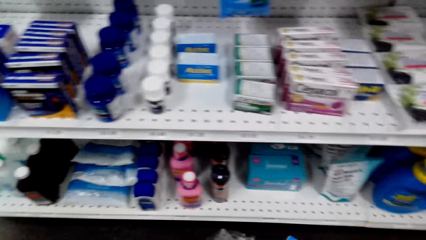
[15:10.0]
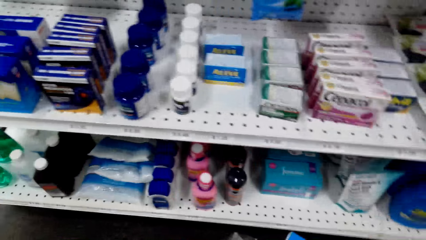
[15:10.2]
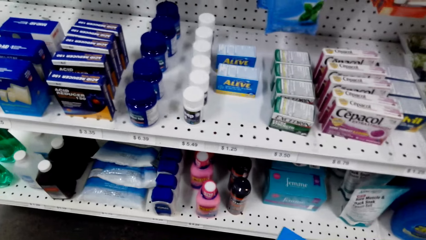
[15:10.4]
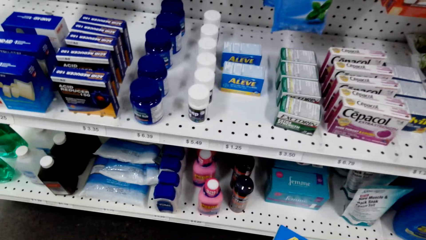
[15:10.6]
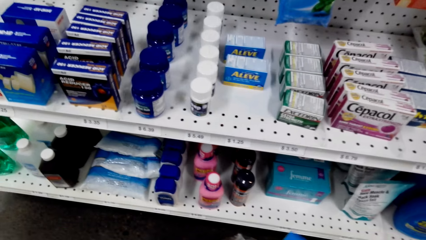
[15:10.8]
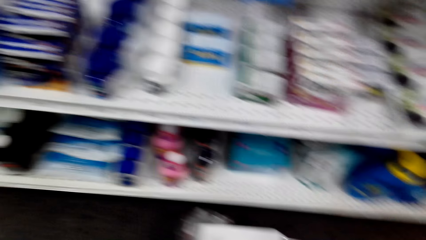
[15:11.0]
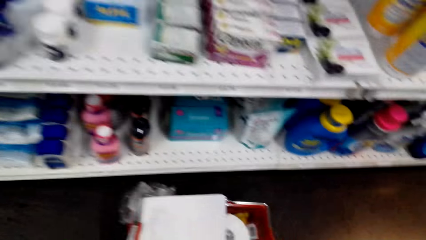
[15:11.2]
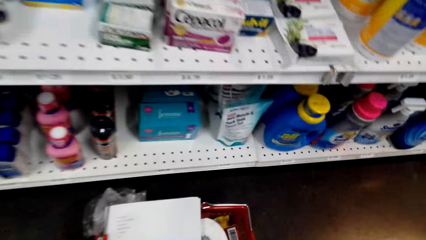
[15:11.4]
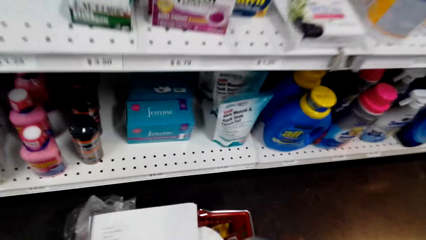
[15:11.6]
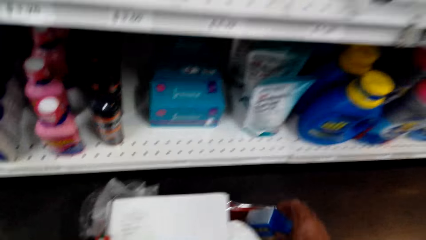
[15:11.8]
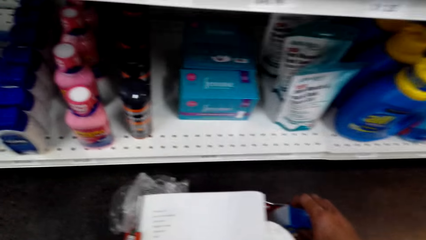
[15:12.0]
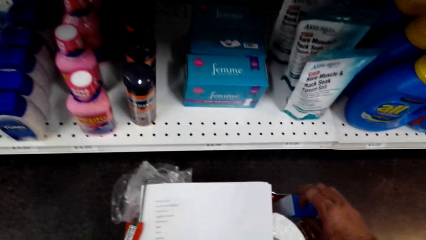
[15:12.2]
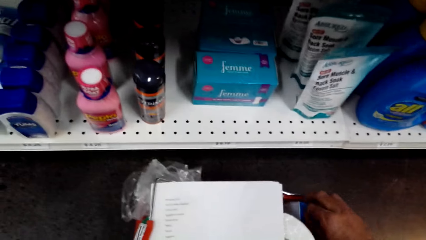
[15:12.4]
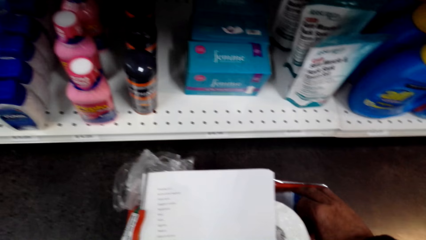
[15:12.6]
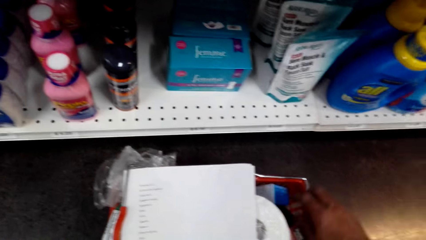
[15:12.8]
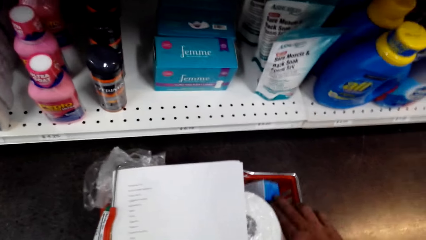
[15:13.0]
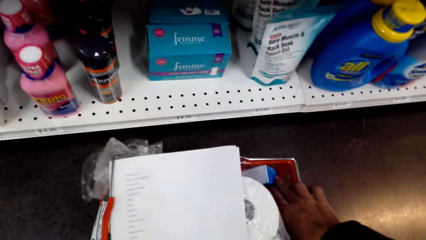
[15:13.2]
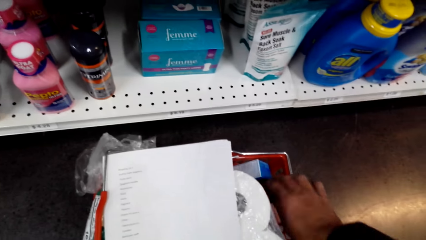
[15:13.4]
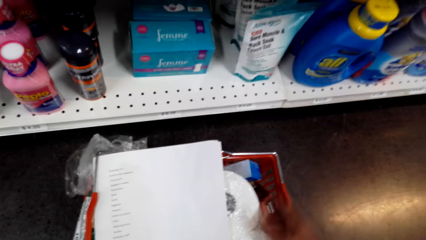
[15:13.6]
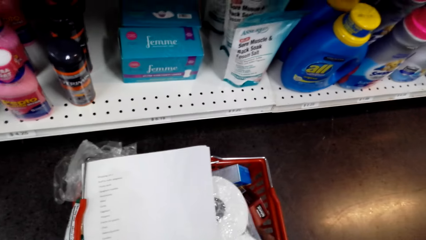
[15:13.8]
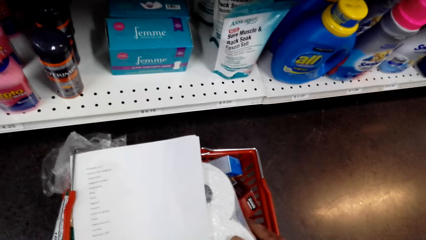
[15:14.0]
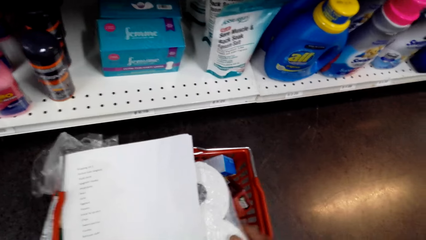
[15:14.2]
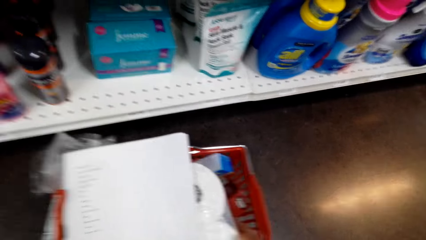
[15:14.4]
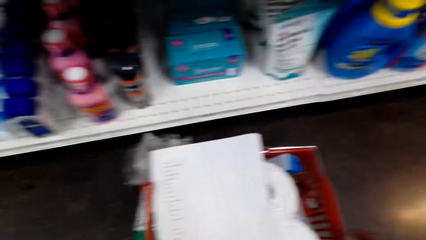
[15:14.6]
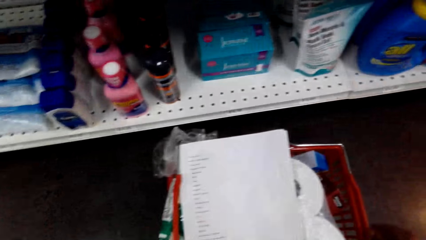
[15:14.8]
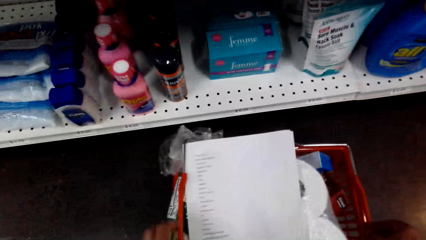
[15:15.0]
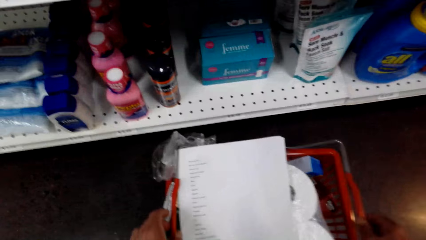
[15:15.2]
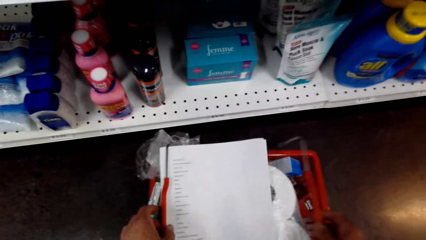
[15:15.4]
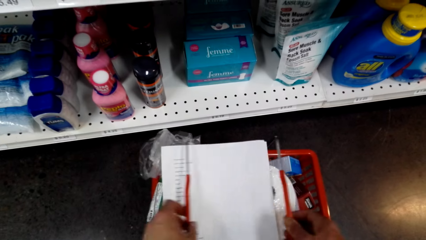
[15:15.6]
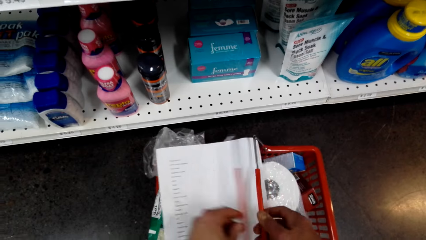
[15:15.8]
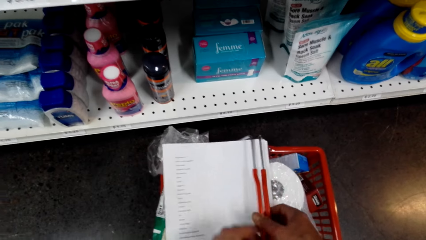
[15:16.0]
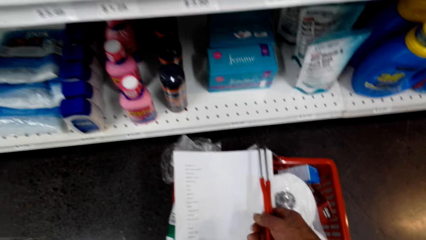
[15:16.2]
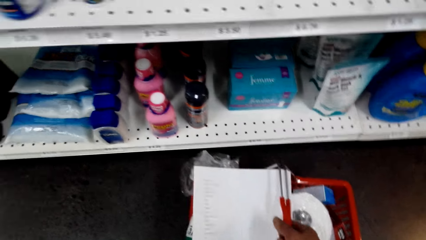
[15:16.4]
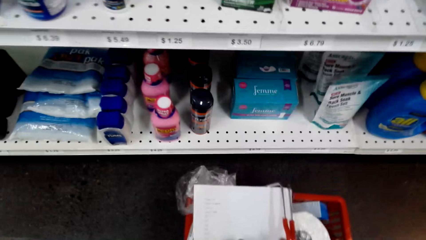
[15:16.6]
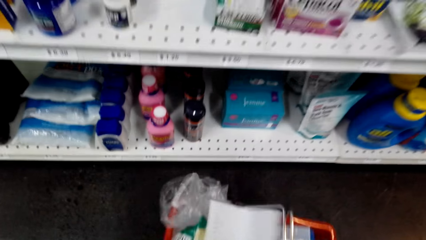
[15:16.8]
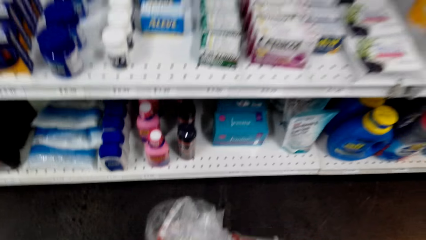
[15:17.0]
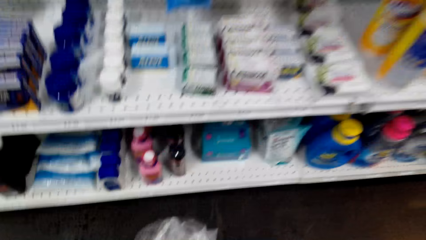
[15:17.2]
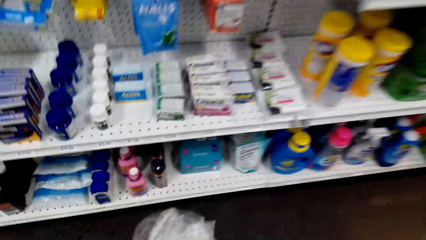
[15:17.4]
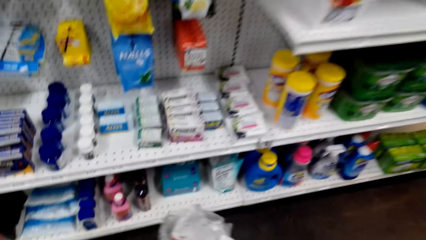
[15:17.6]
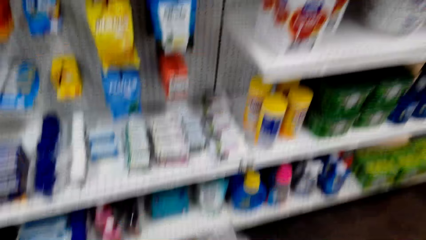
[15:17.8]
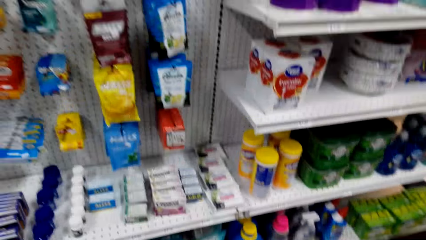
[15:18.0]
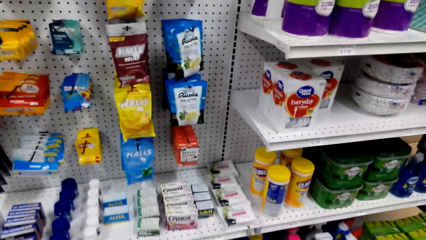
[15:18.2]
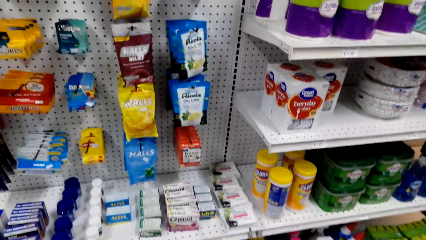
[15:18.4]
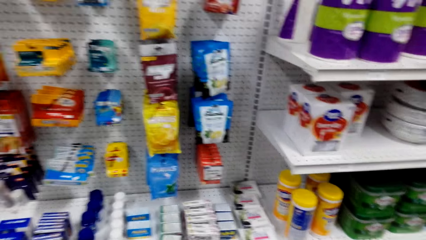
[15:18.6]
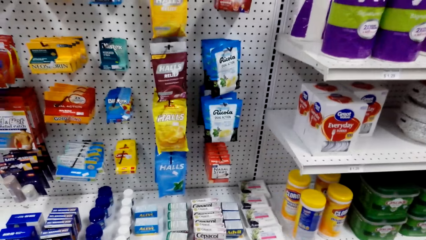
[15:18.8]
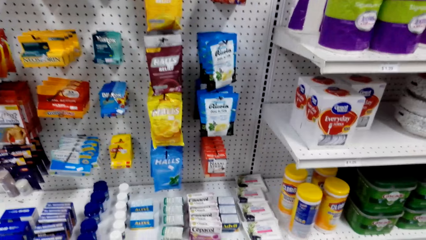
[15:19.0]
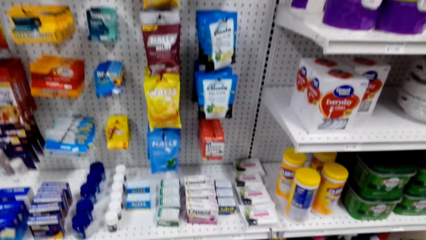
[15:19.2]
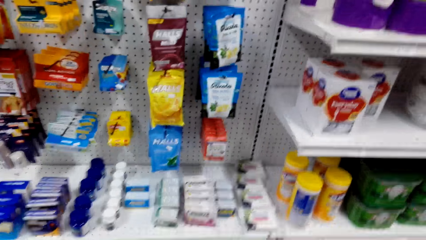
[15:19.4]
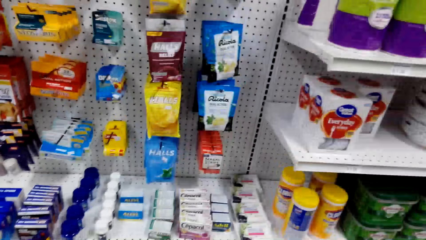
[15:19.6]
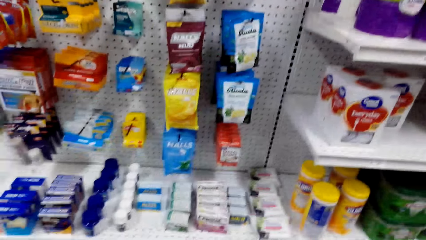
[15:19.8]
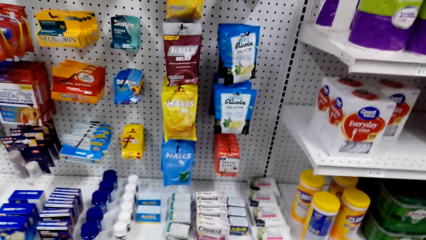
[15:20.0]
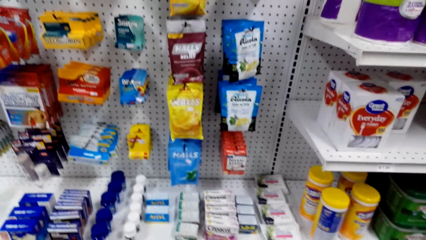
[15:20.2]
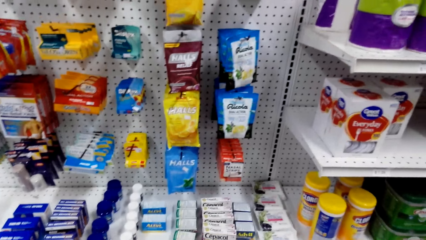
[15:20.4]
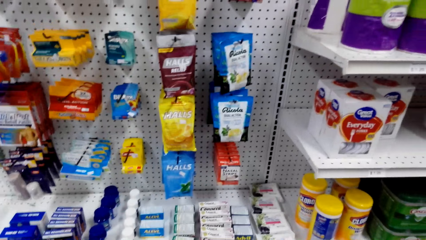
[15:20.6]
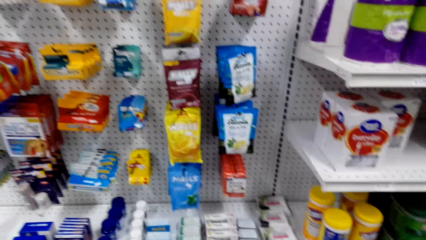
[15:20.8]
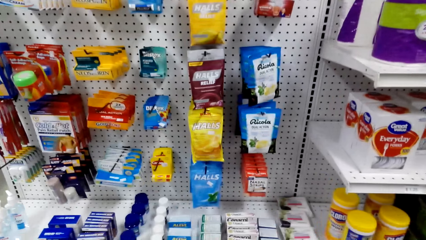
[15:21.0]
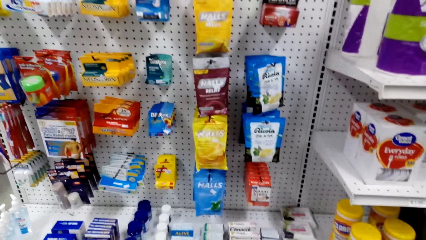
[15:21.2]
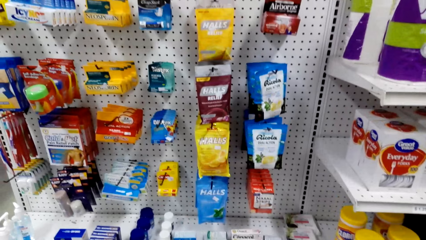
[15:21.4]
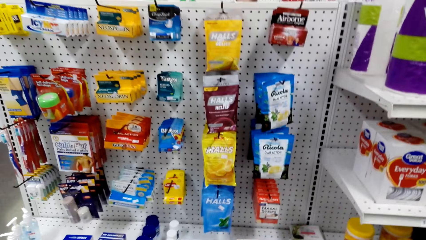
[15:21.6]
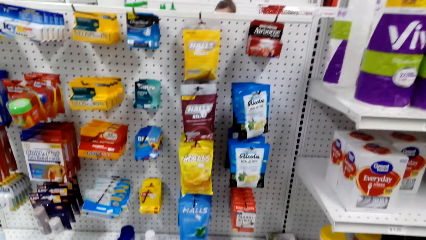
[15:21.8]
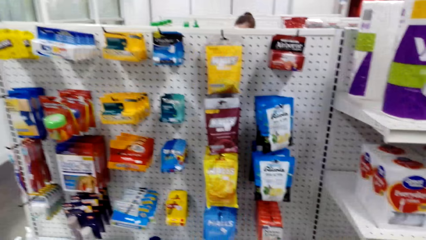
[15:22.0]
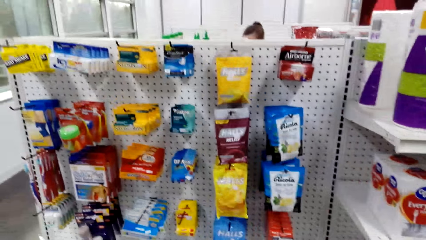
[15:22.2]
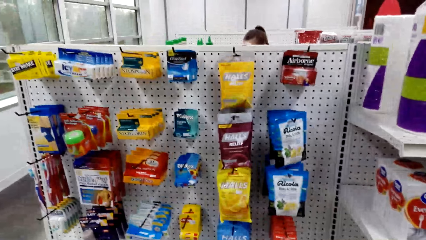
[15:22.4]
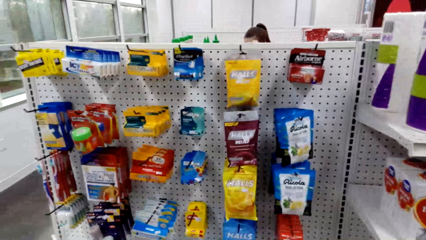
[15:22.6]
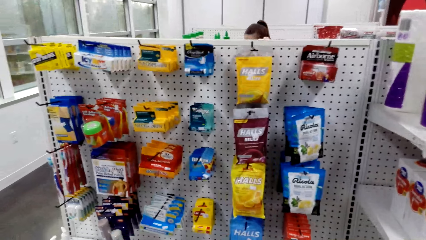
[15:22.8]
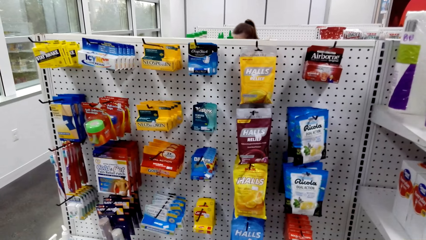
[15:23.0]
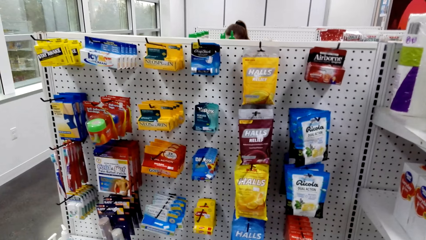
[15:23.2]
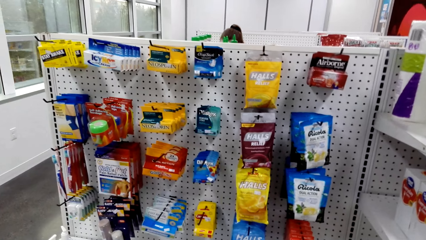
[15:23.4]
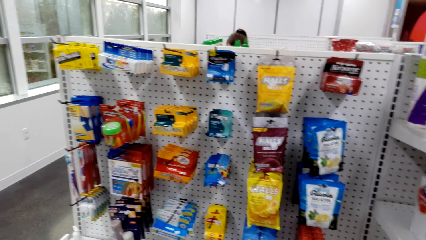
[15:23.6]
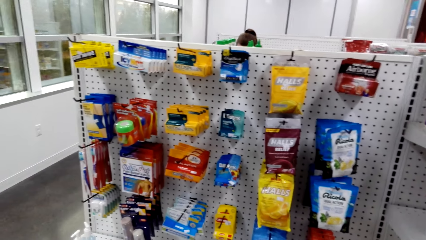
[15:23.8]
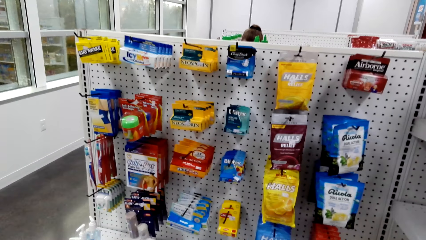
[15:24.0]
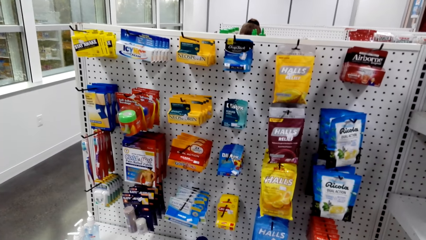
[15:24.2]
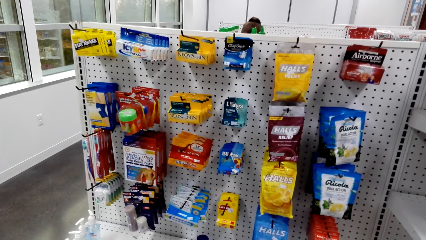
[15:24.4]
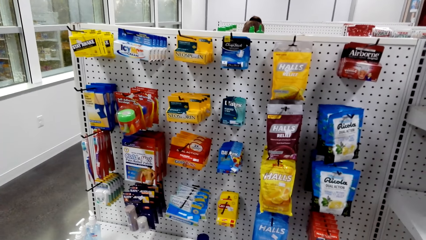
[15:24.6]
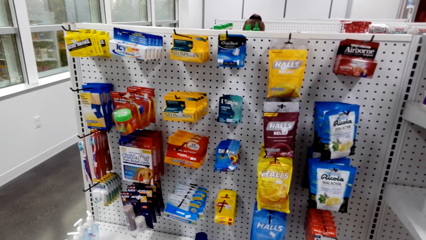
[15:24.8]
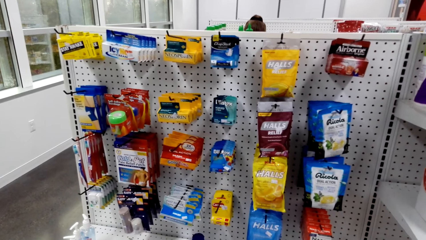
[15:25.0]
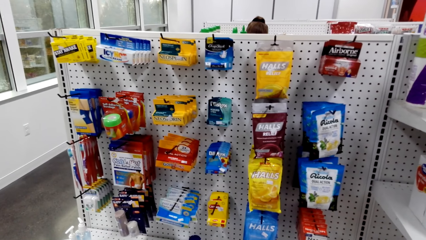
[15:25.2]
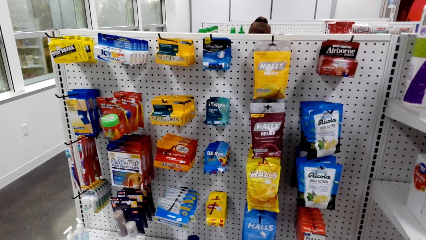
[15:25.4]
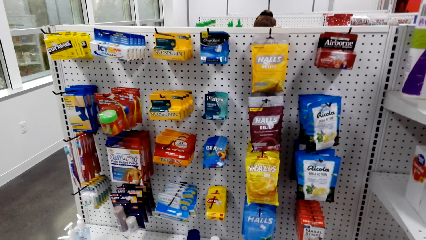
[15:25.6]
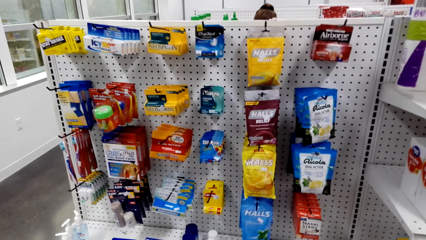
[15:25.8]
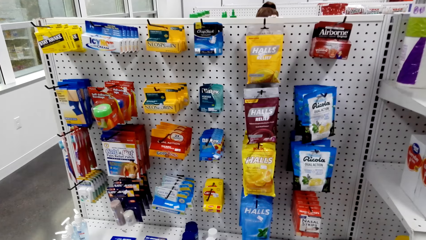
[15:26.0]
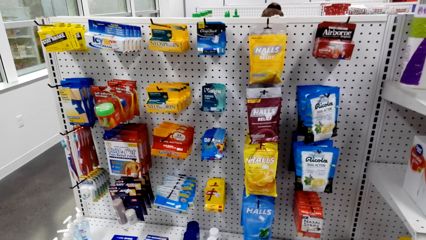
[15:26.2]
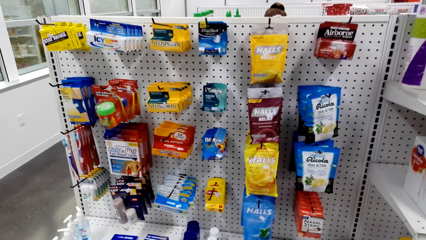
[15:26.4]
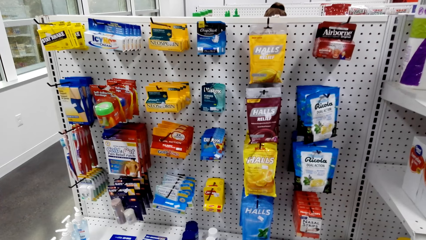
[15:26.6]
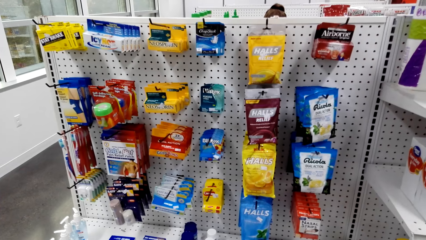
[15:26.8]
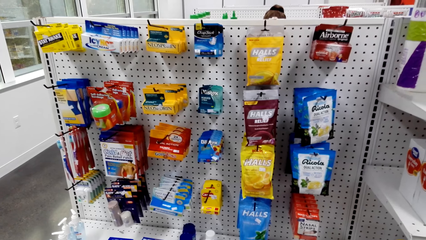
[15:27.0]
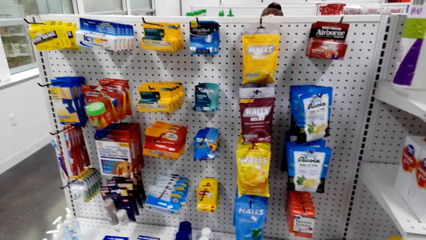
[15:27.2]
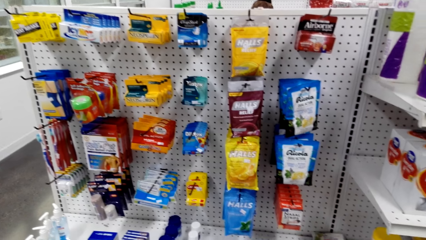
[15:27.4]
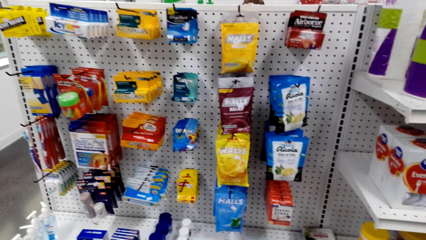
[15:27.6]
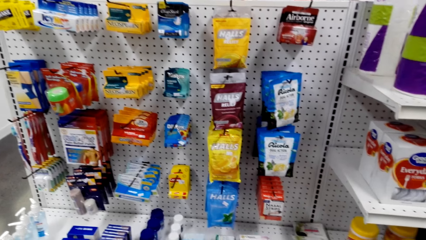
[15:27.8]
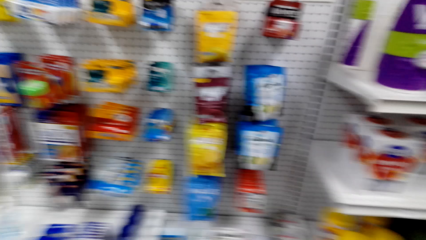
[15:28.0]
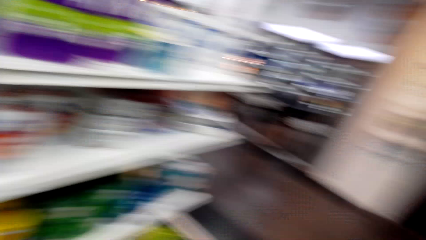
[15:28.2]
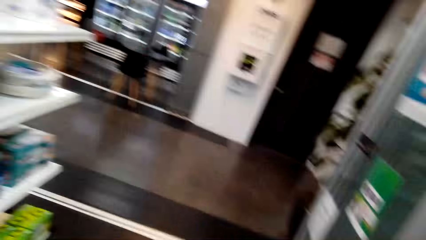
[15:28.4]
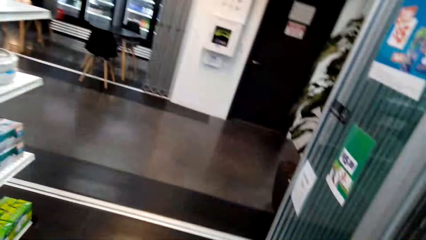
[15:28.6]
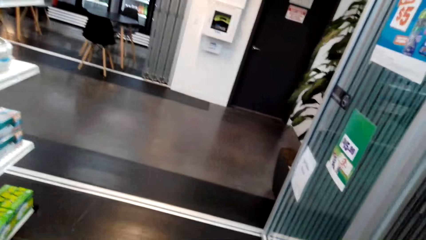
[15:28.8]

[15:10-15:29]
The camera wearer turns around. They put the box in the basket. They hold the shopping basket. They carry the basket. They turn around.
